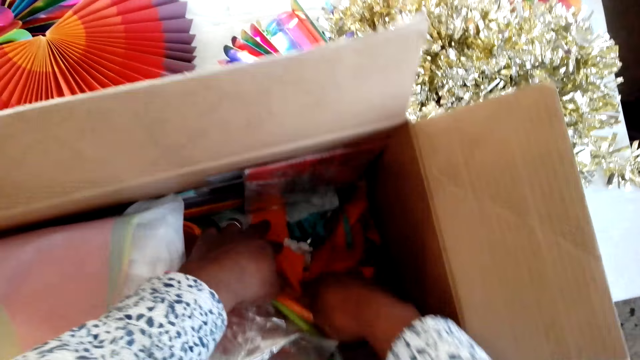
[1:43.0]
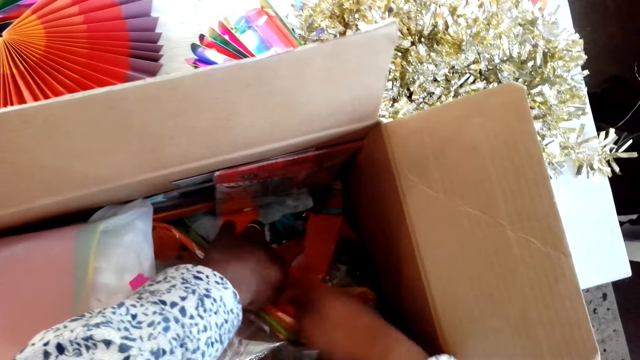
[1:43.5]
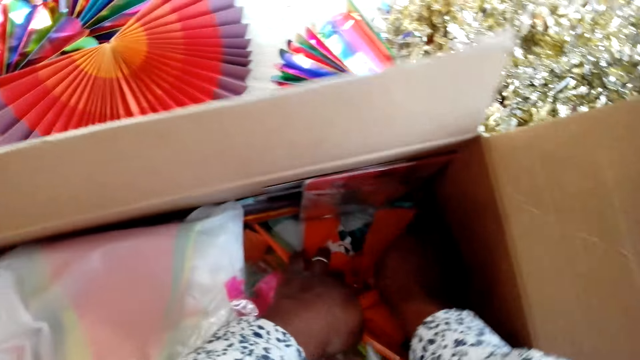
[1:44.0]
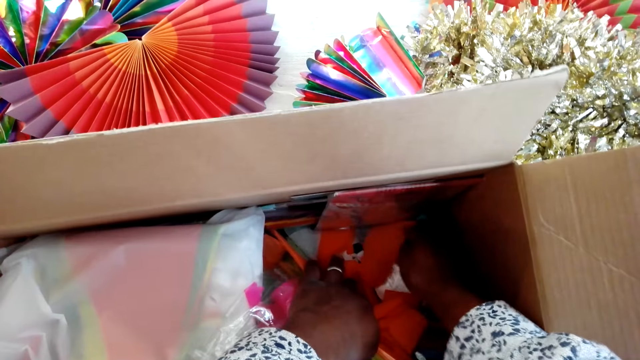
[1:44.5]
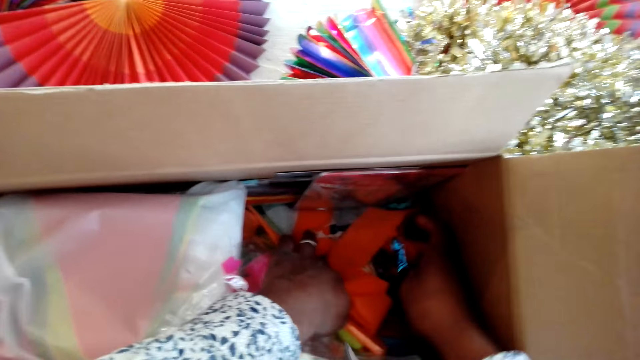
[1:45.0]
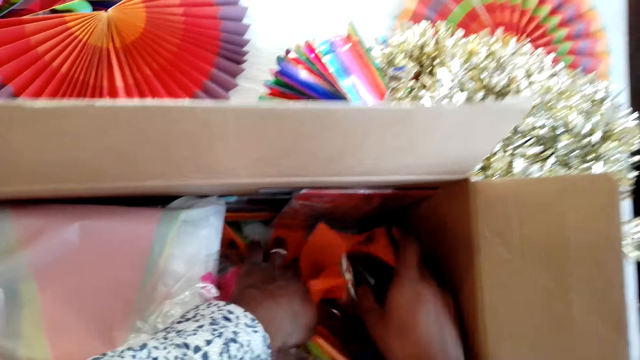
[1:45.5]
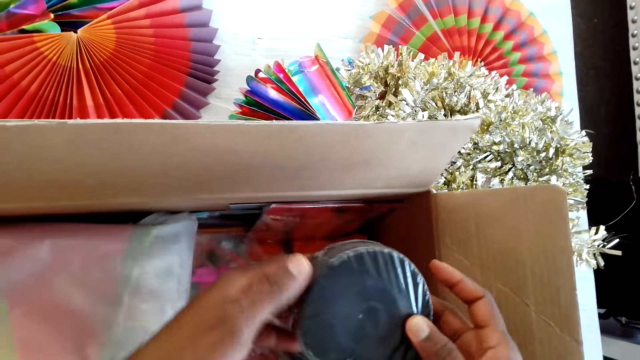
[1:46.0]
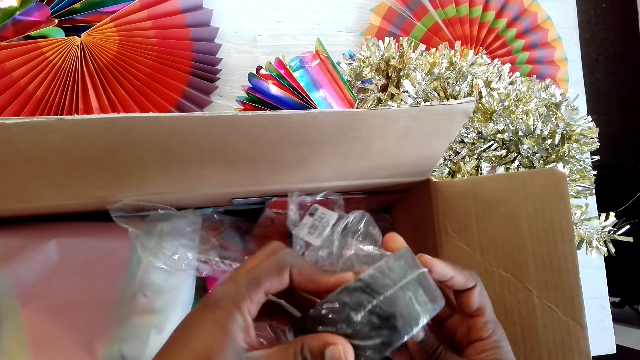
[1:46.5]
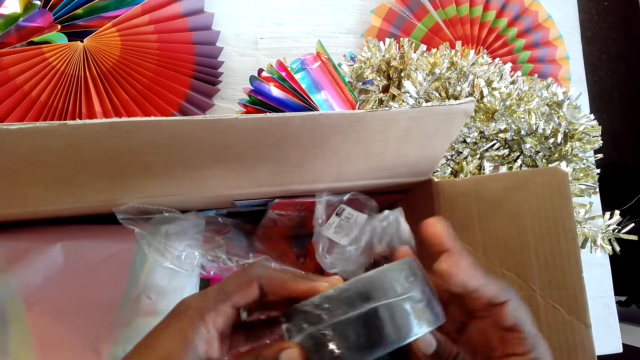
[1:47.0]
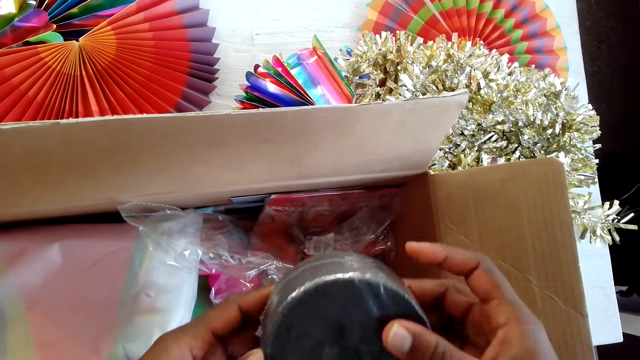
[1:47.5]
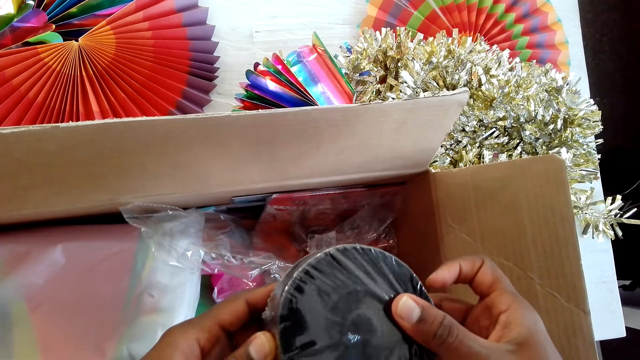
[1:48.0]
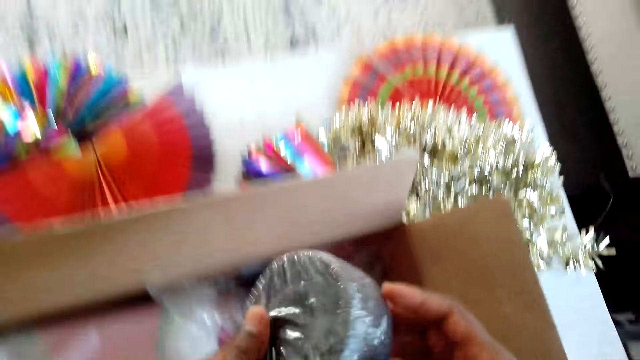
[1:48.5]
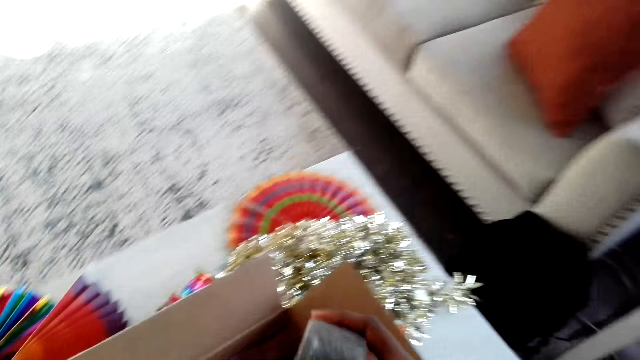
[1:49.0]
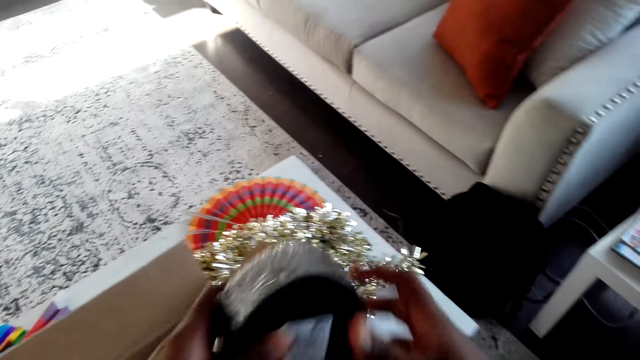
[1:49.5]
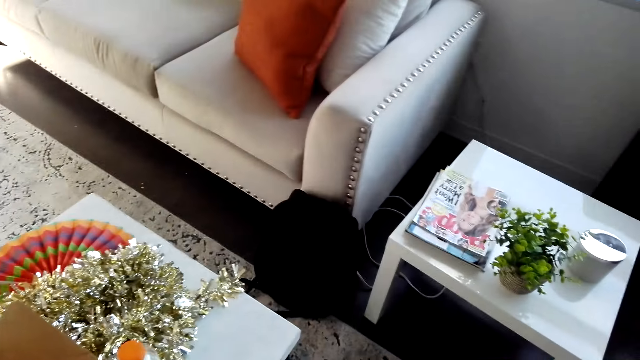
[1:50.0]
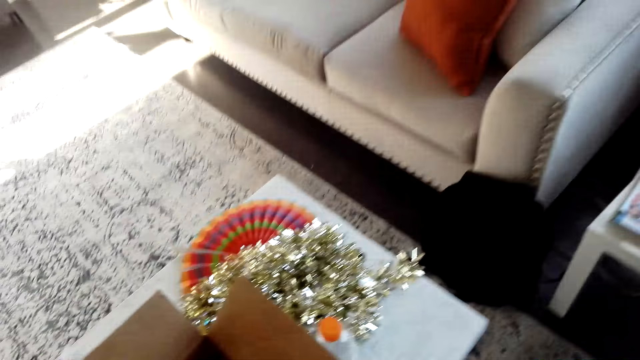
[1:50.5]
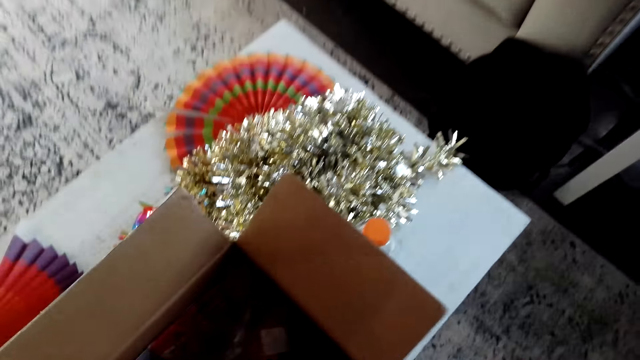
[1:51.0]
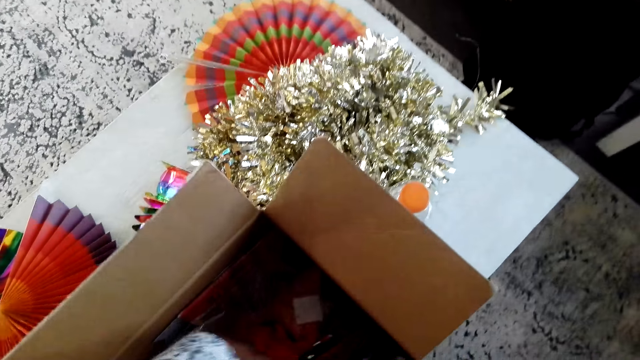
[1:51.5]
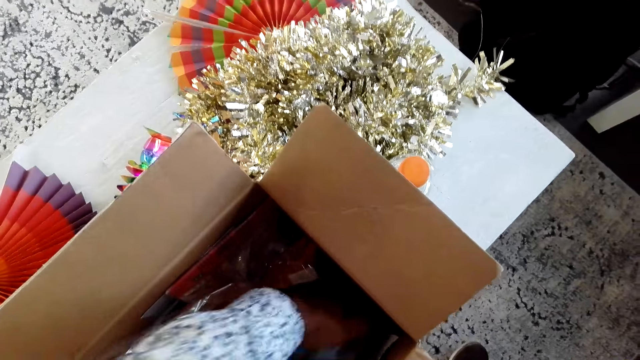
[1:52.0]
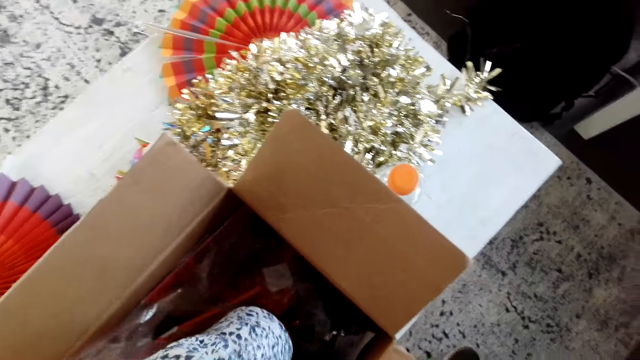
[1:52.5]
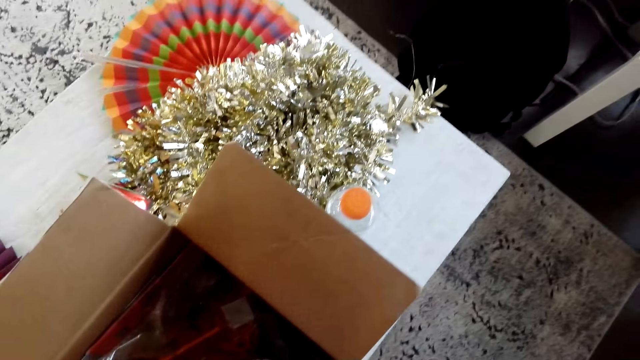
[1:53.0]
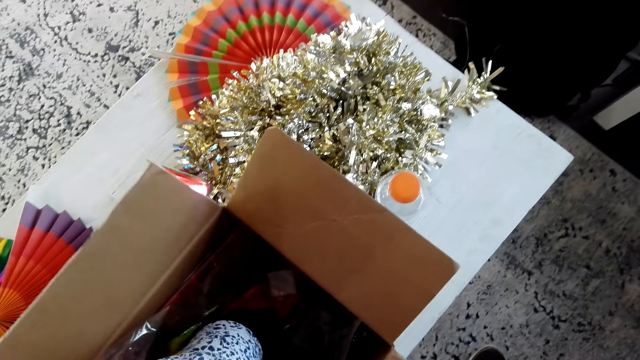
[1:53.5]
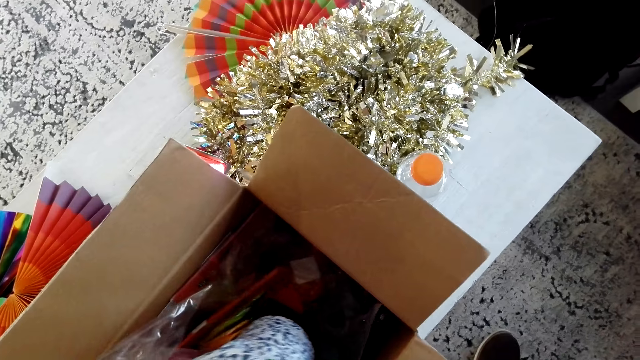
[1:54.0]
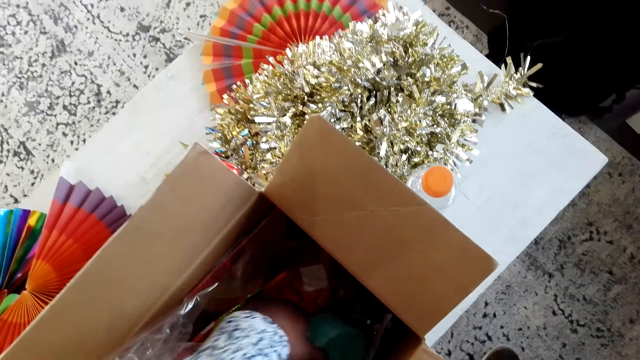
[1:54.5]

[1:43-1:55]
The camera wearer sorts the decorations in the box. They pick up a black tape. They look at the black tape. They put the black tape aside. They search in the box.

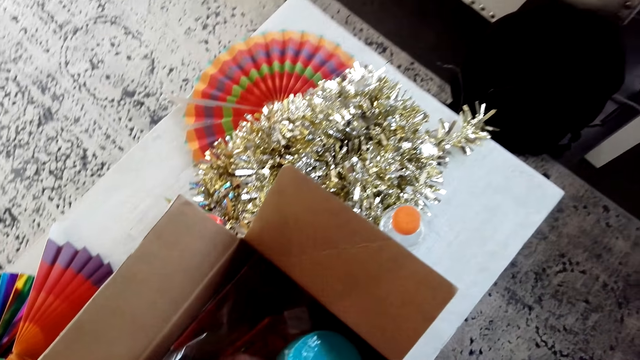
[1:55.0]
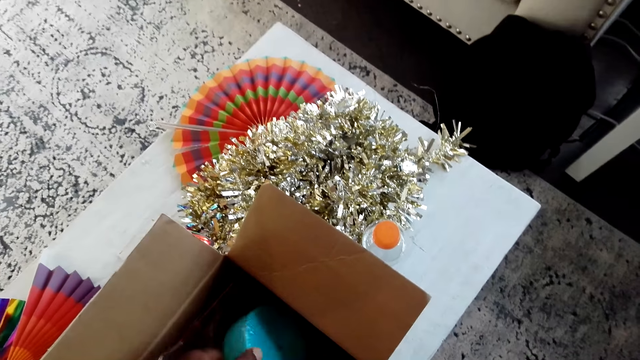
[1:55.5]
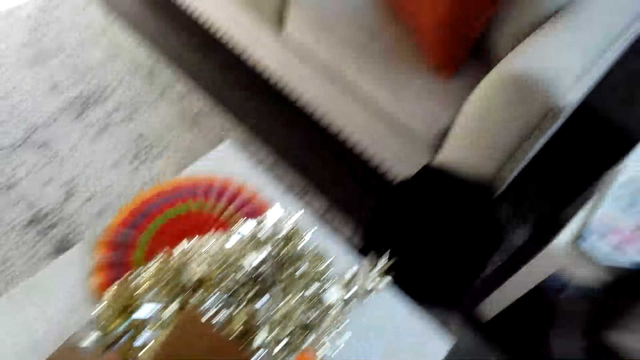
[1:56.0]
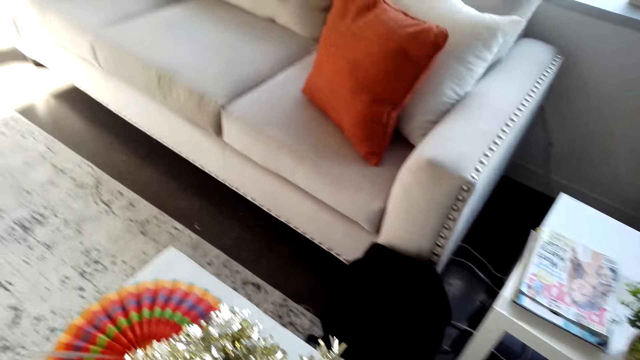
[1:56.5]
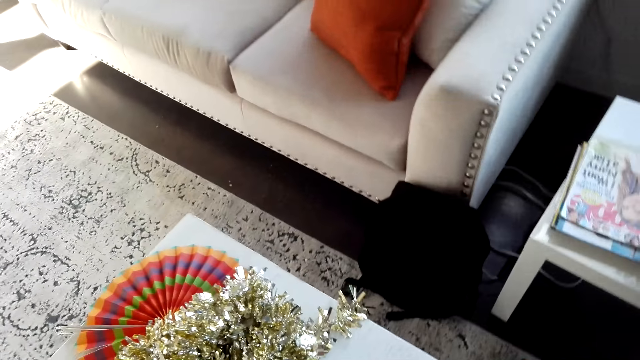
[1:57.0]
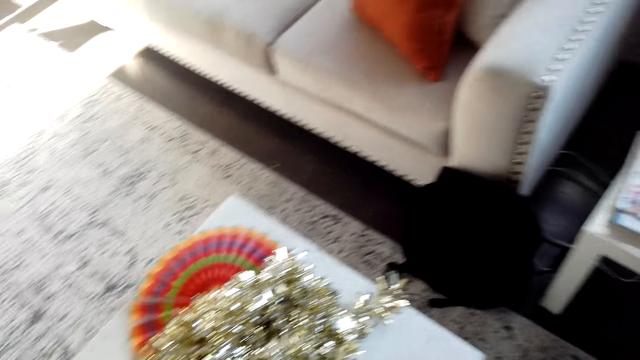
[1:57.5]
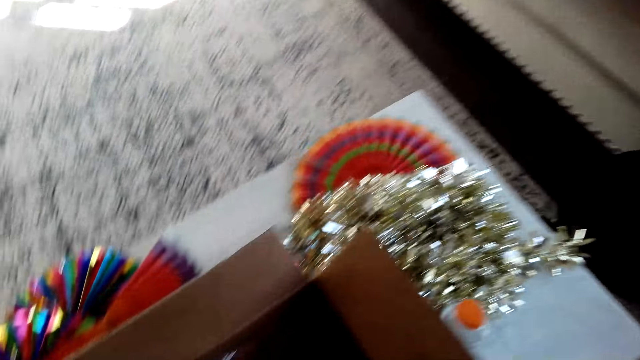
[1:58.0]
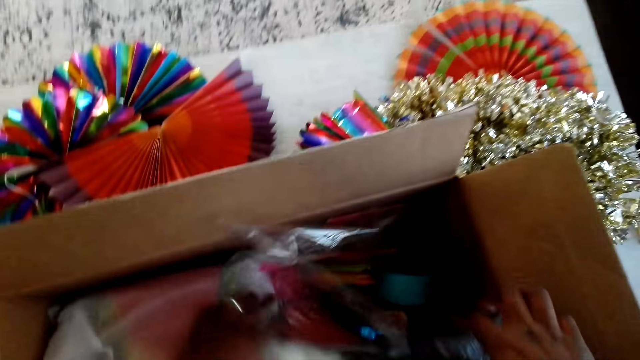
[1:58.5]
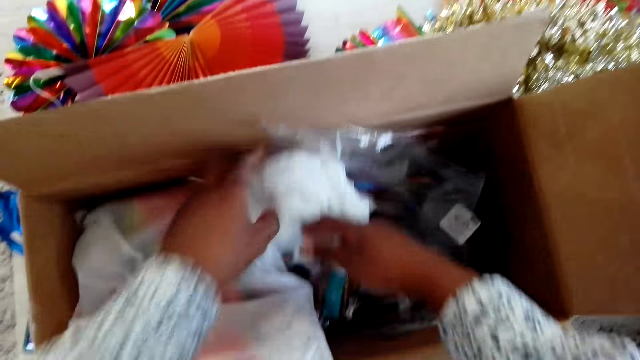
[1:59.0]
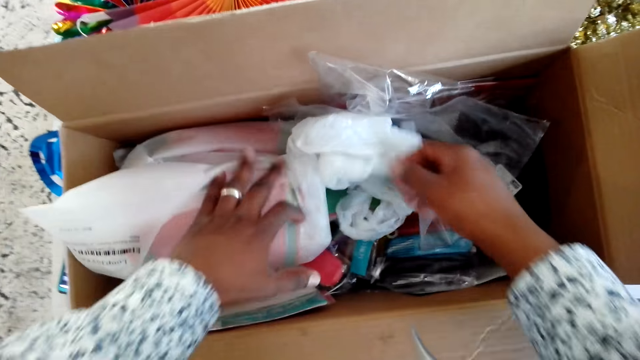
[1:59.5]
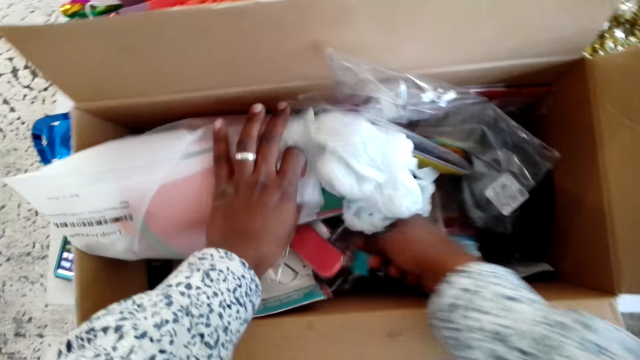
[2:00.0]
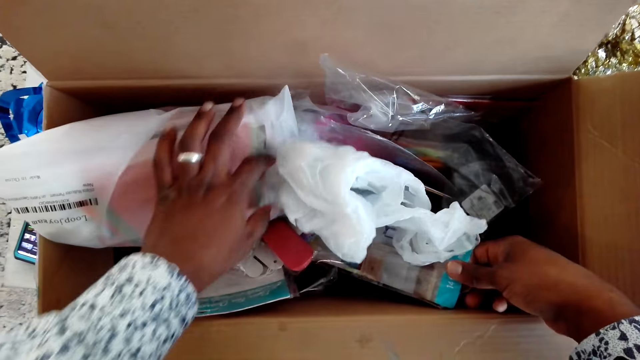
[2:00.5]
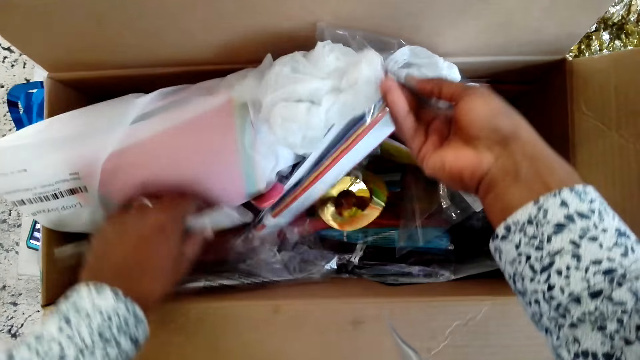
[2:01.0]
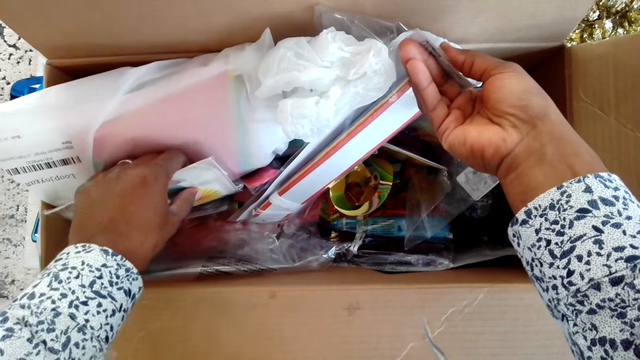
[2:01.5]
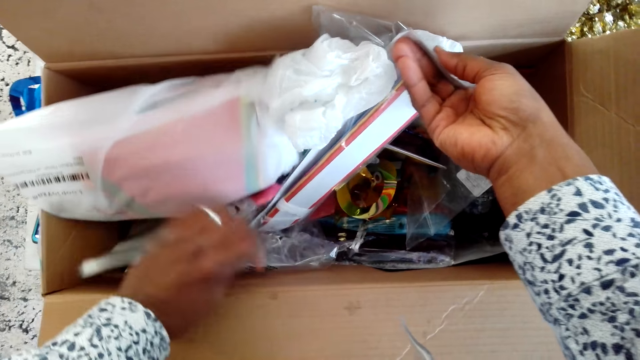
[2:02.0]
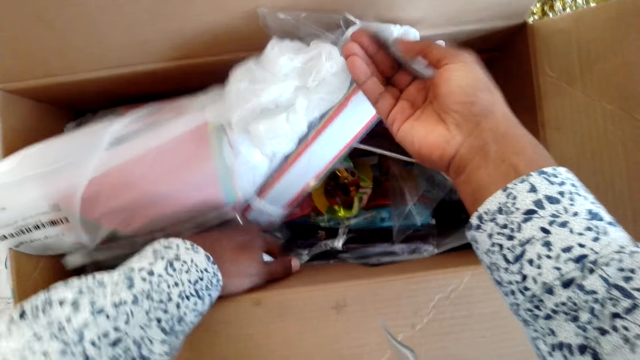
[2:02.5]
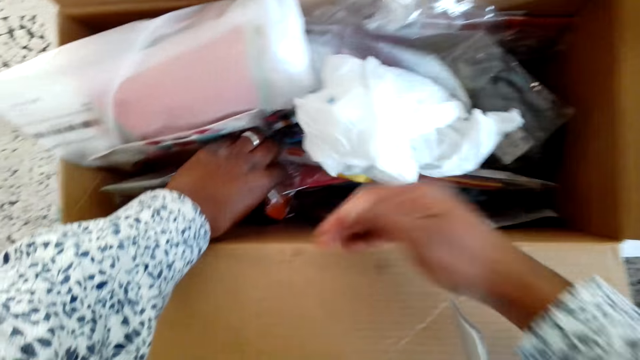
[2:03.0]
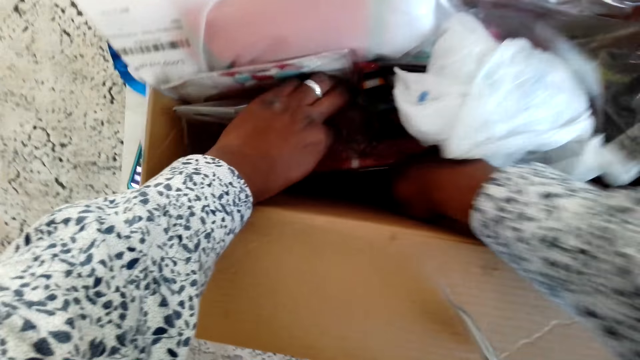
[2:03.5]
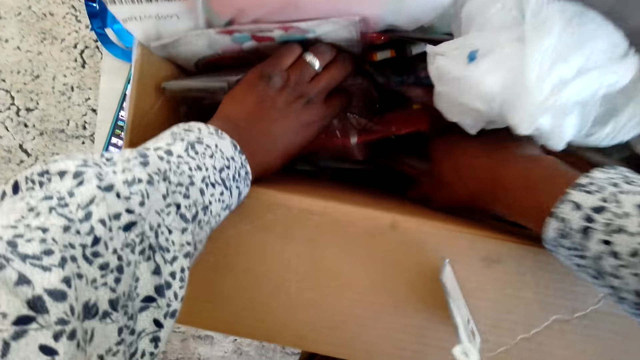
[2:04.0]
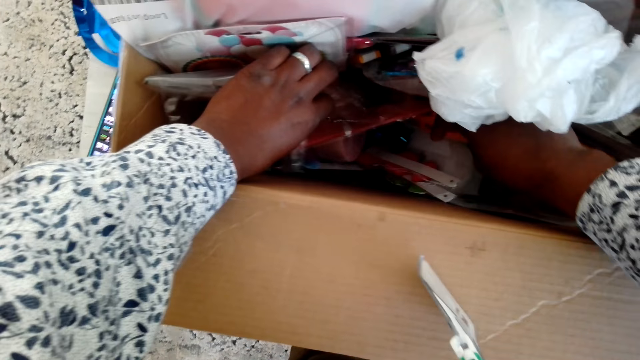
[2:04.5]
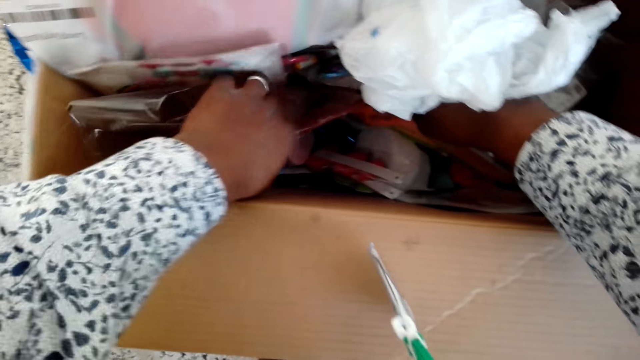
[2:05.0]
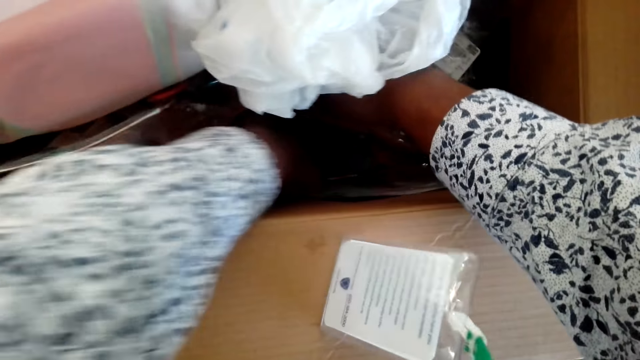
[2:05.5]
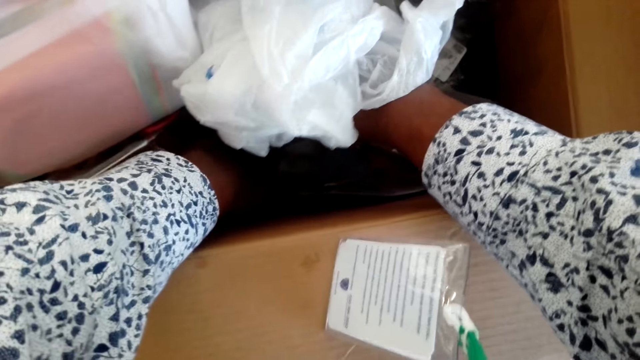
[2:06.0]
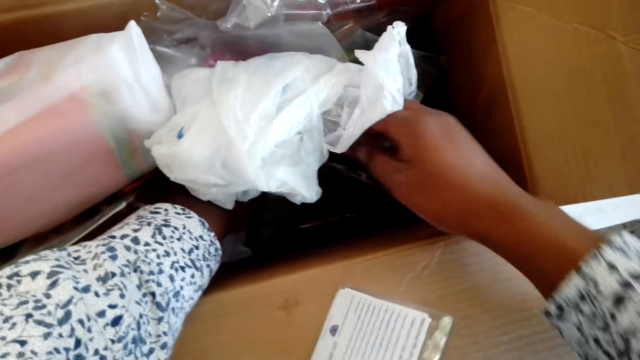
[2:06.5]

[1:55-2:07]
The camera wearer touches a blue tape. They move the right hand. They put the black tape in the box. They search in the box. They look at the polythene paper. They sort the decorations in the box. They search in the box.
